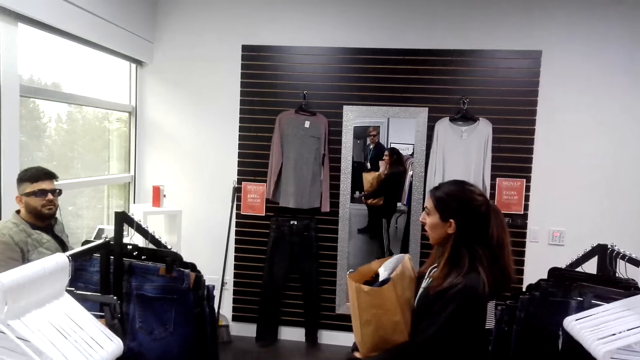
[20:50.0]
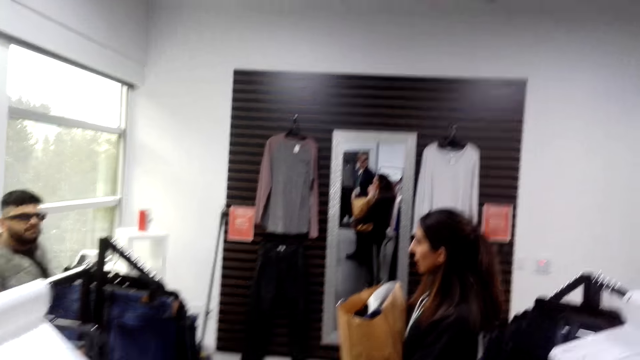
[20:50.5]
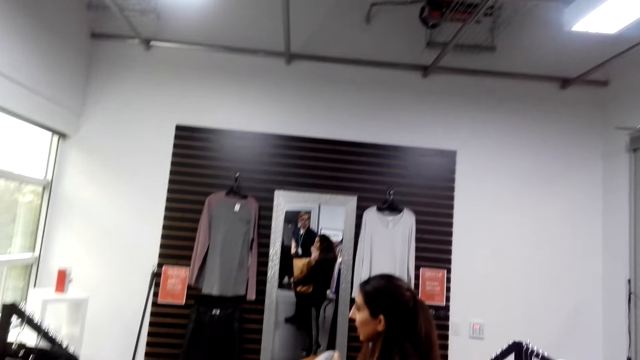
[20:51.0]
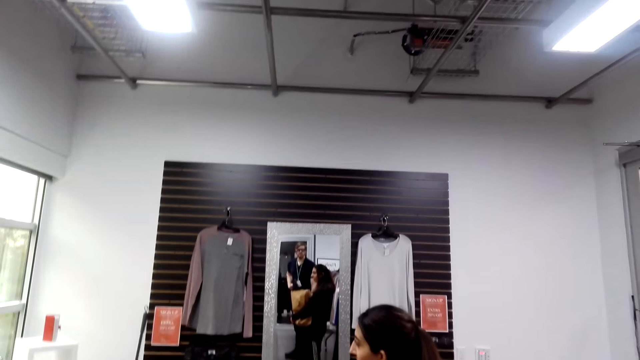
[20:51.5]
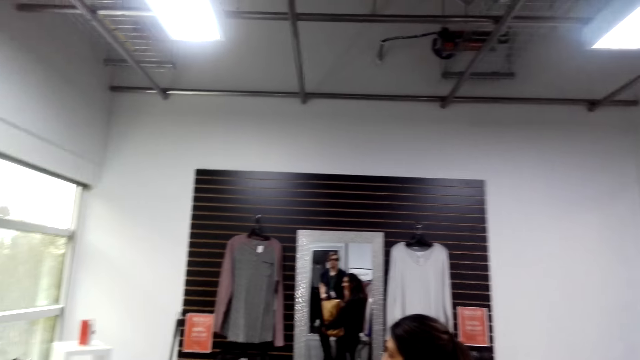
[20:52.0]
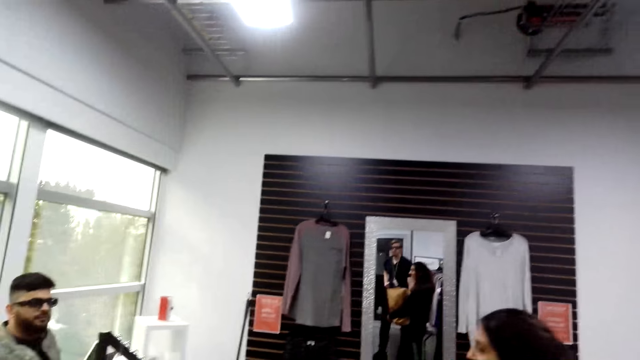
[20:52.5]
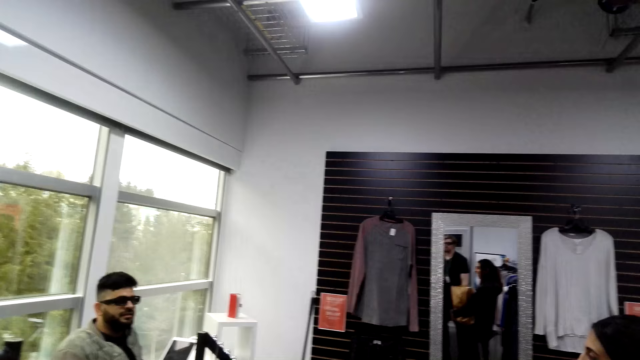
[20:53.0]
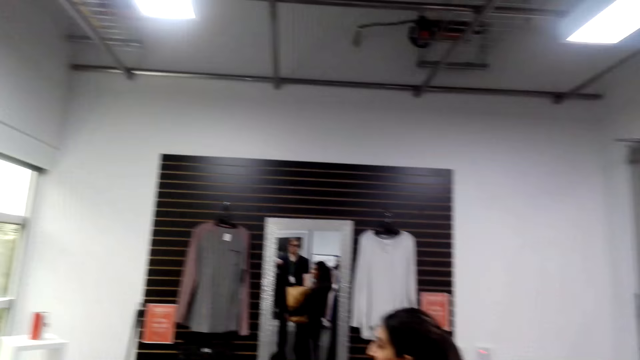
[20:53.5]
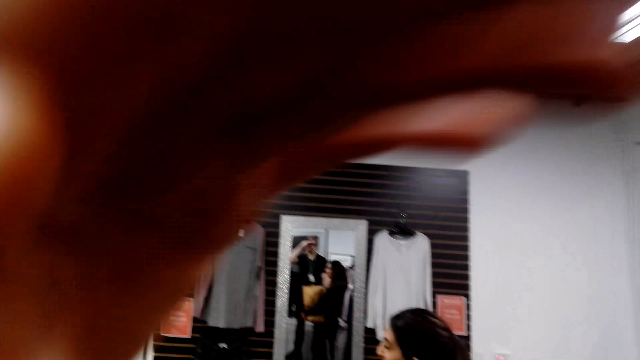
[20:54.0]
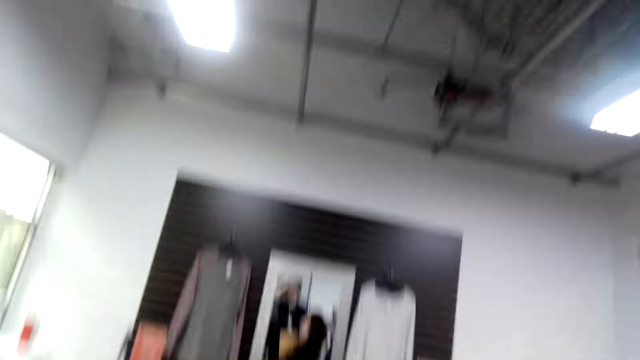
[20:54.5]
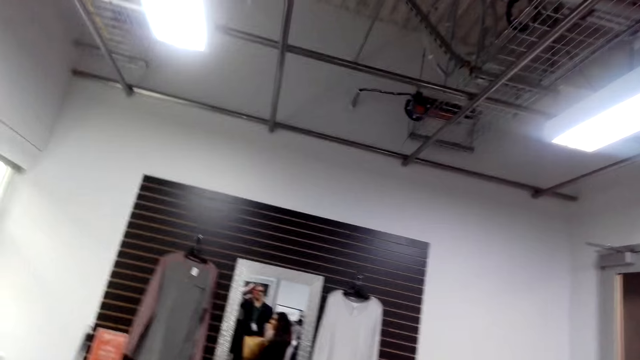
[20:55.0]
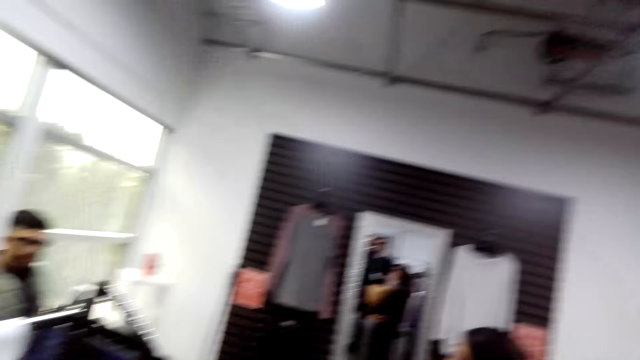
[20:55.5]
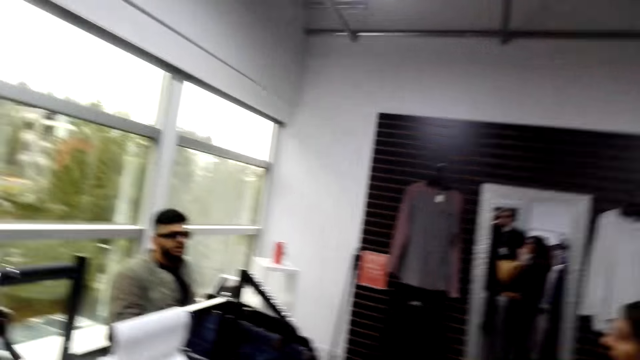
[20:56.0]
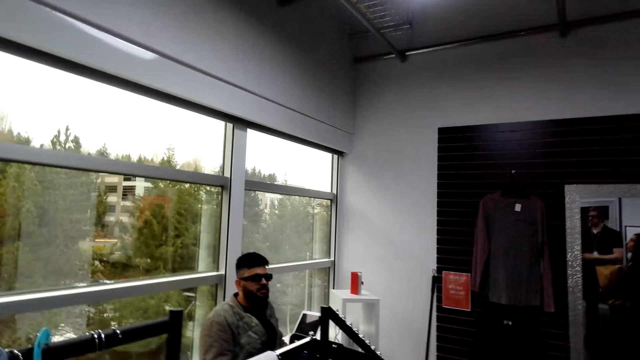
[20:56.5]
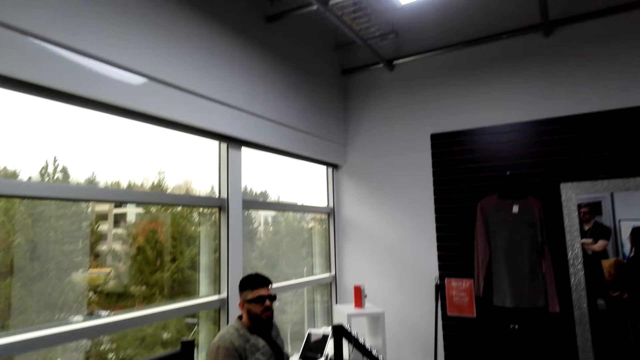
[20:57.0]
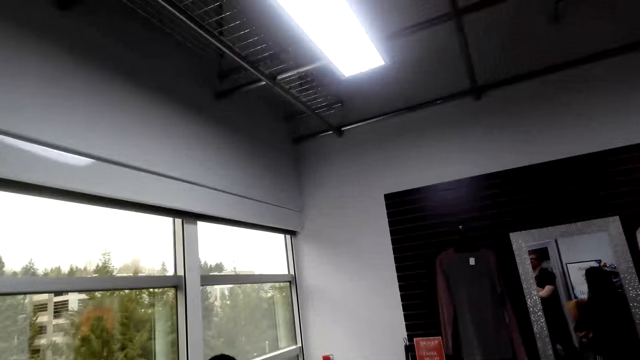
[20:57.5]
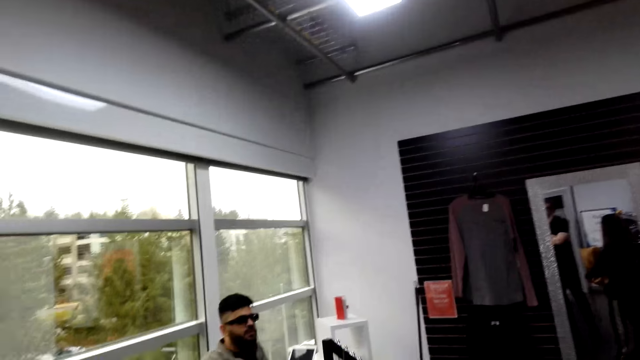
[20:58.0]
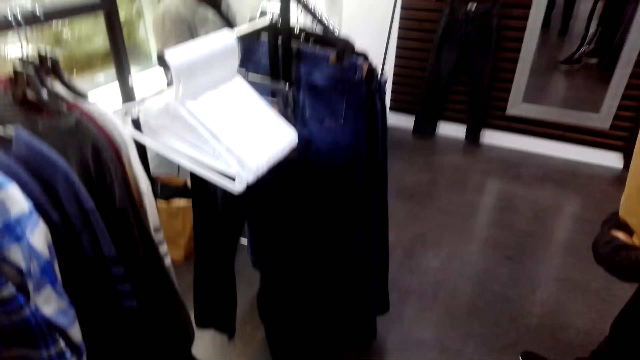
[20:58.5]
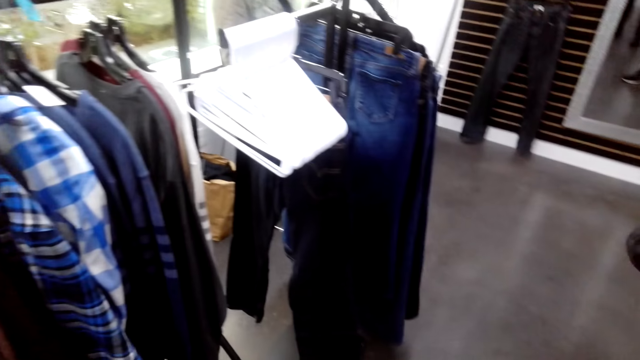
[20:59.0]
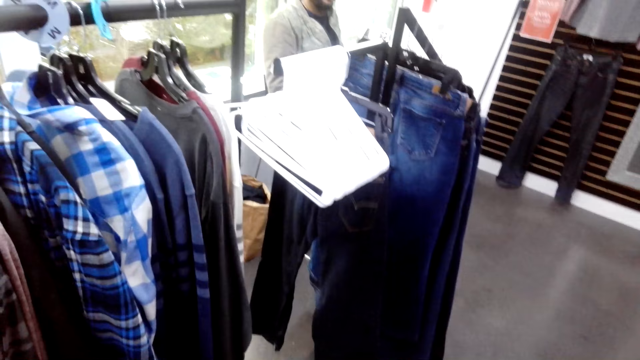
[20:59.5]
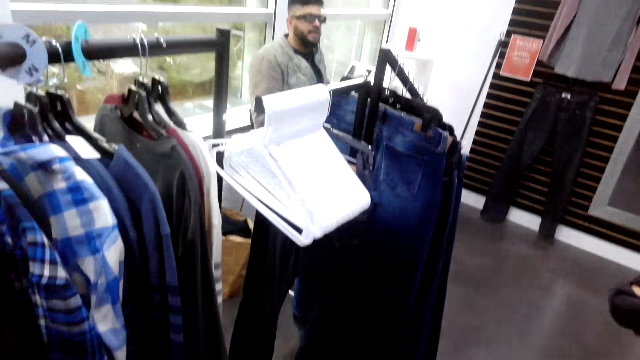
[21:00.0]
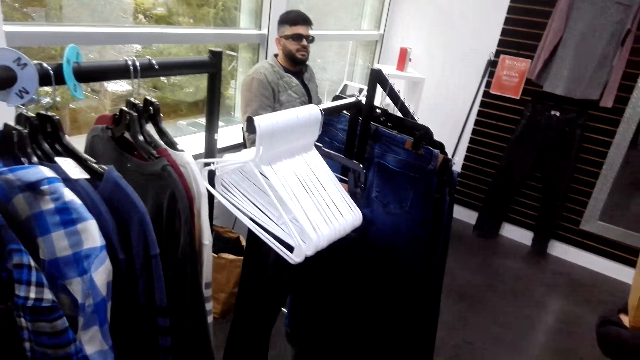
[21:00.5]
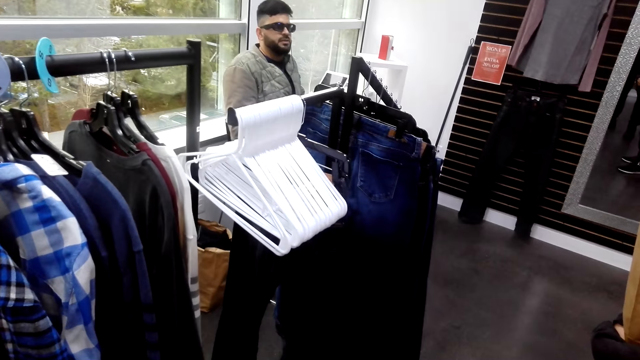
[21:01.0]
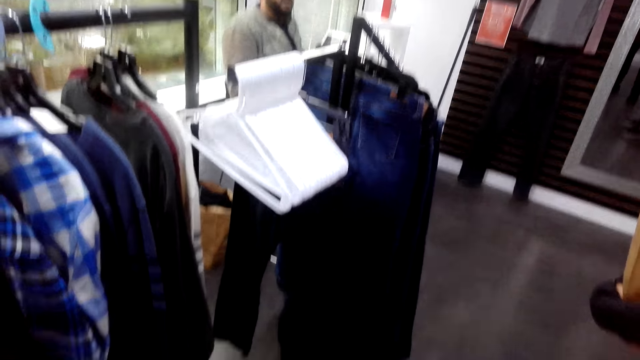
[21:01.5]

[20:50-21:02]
The camera wearer raises his hands. He converses with a woman and a man.

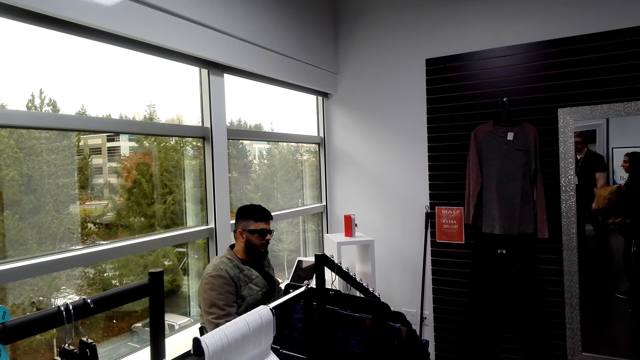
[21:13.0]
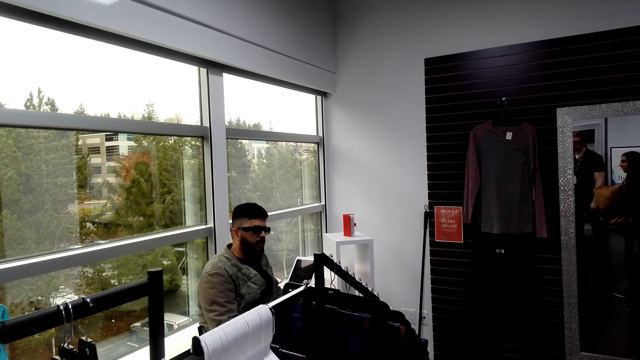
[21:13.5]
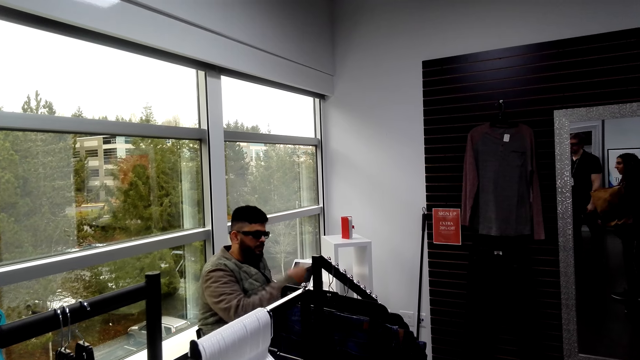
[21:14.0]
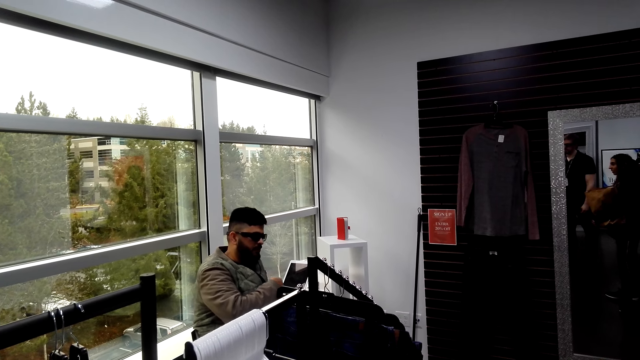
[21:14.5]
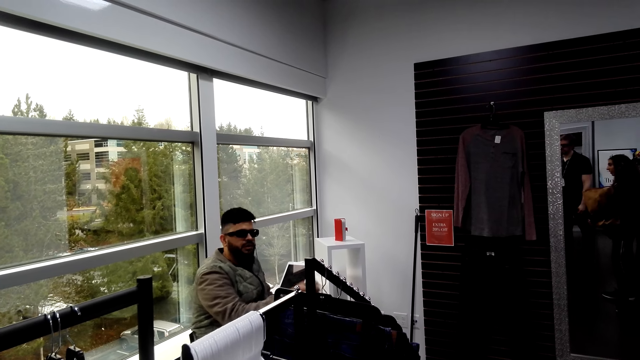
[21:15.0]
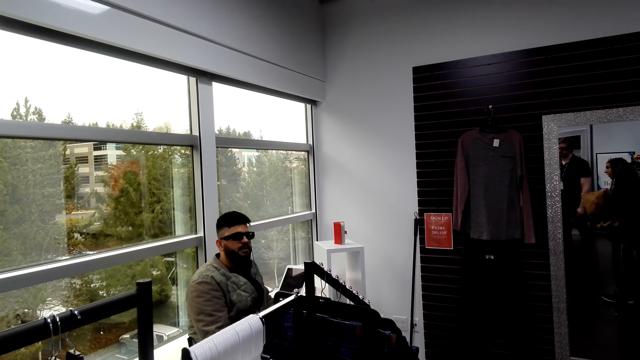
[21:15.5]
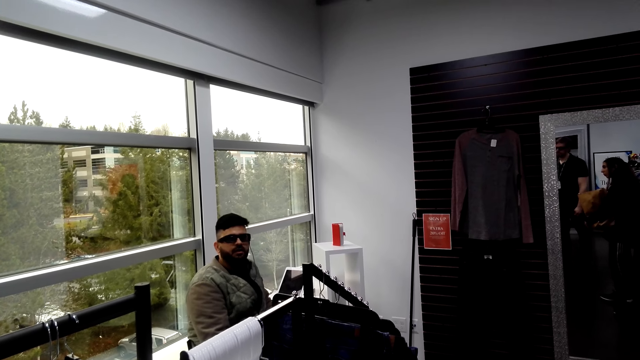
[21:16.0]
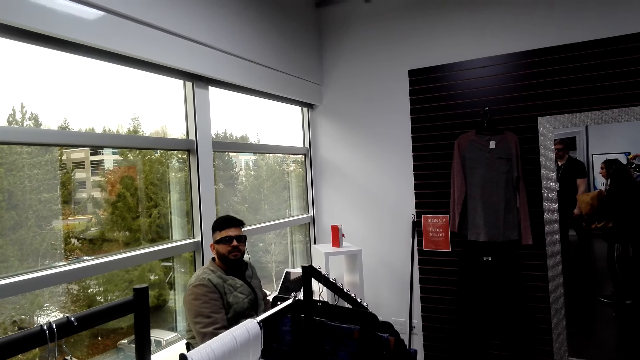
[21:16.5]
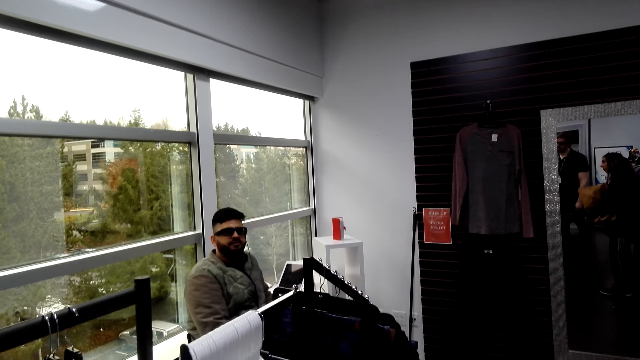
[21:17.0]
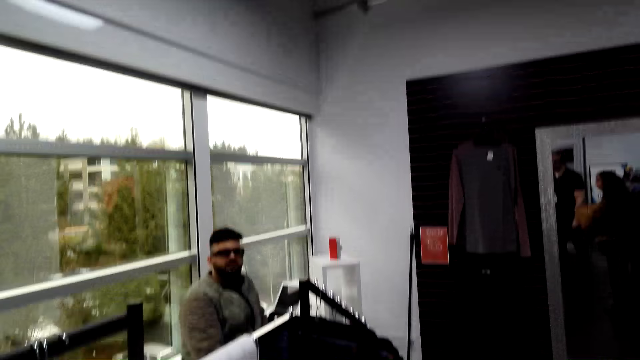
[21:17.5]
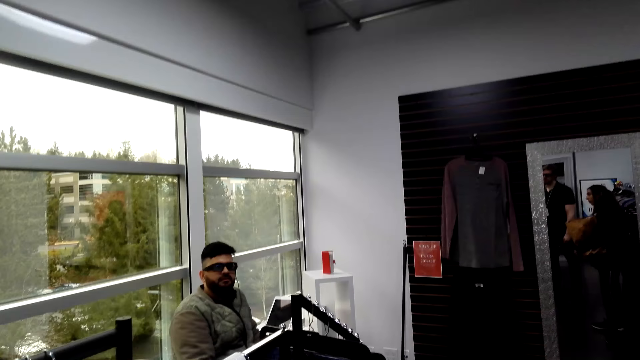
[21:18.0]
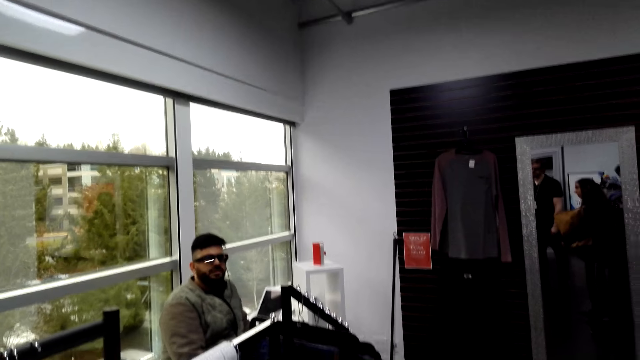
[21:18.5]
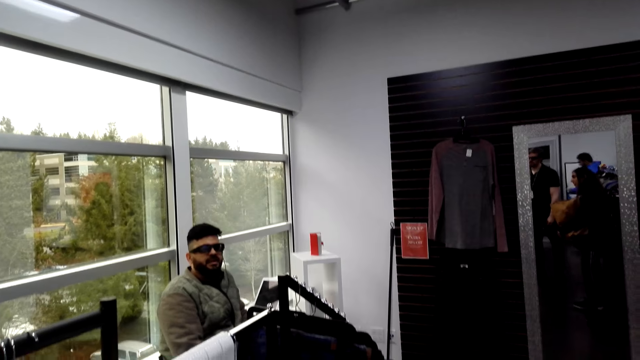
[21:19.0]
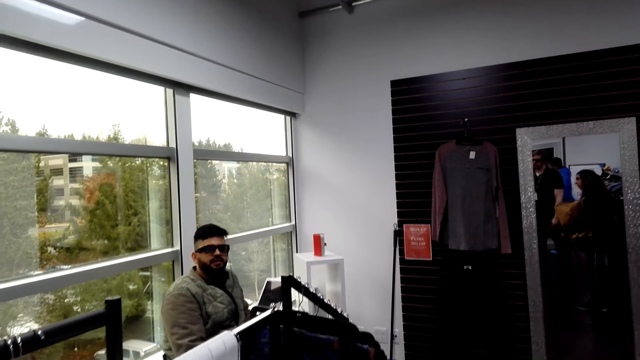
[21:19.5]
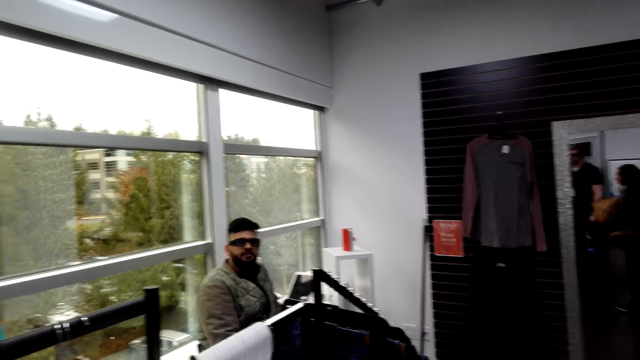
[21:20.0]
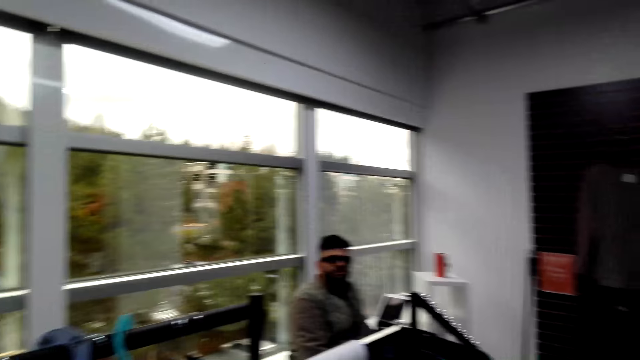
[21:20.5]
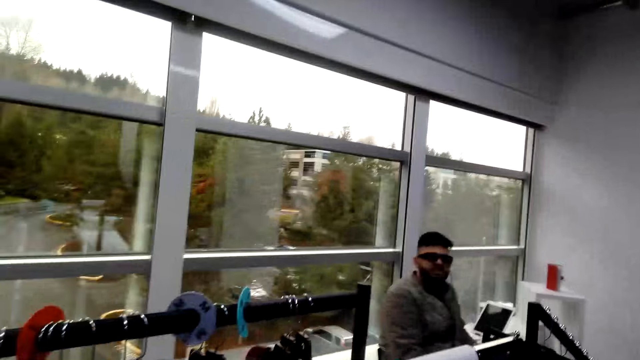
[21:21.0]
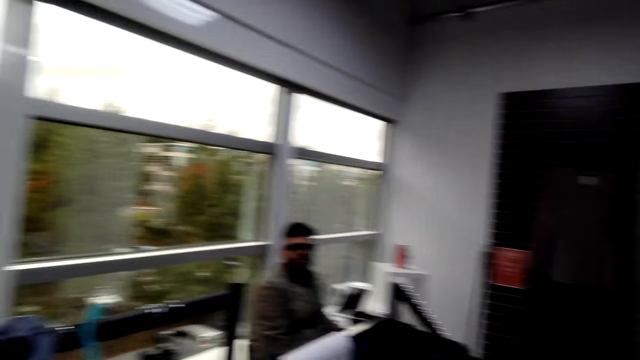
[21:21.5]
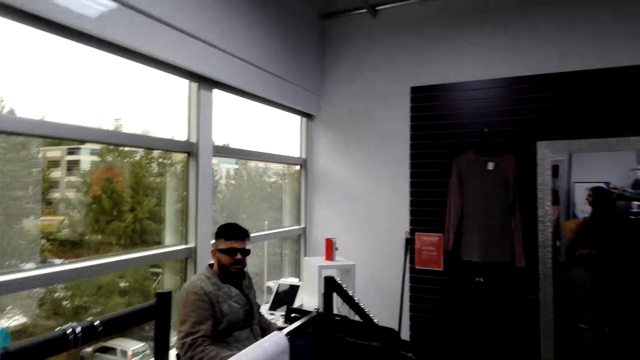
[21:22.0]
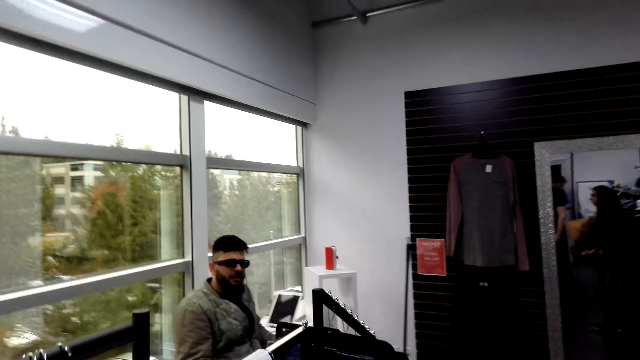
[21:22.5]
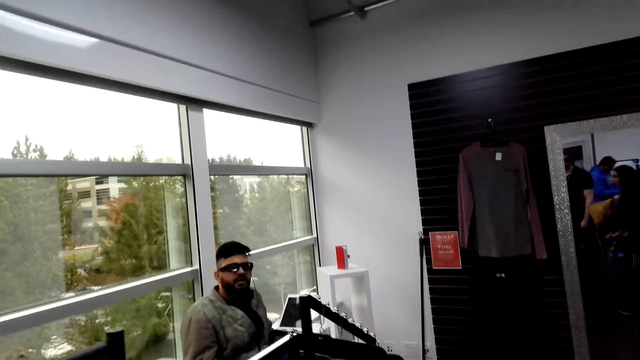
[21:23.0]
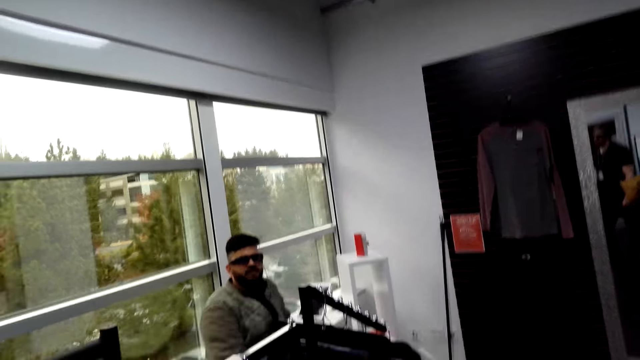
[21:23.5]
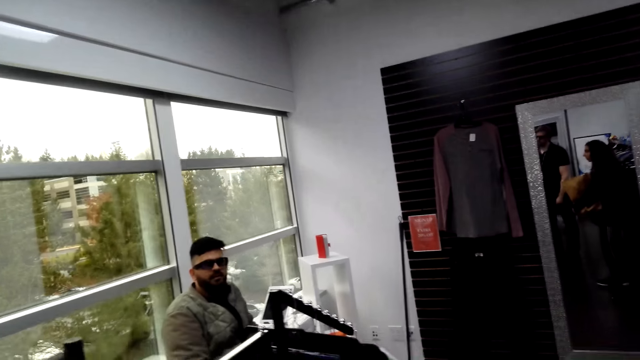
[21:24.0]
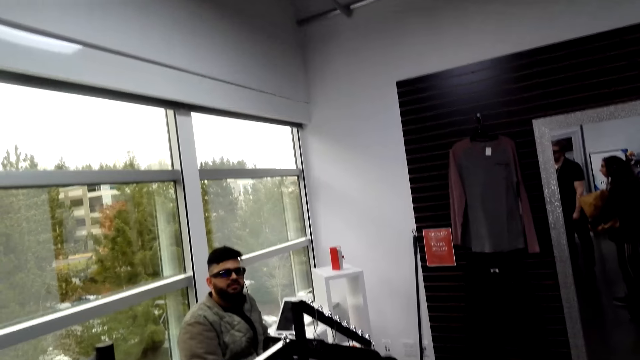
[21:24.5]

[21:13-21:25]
A man moves his hands. The camera wearer converses with a woman and the man.
